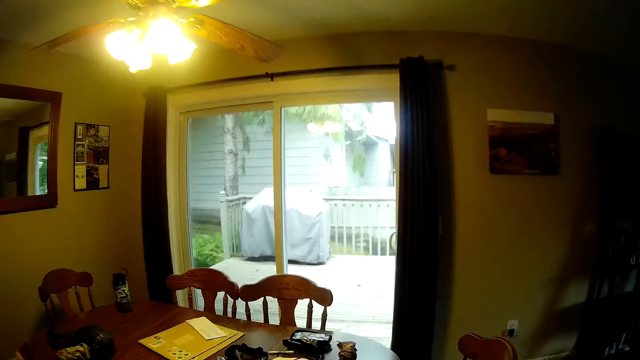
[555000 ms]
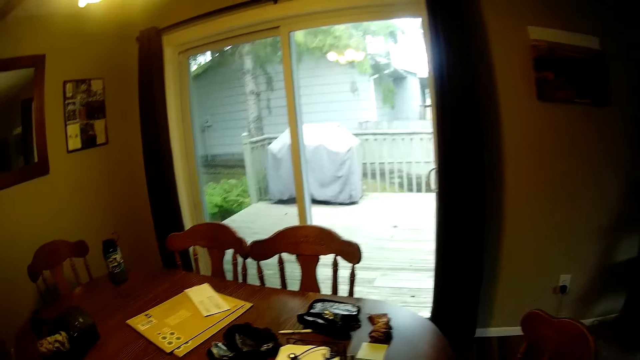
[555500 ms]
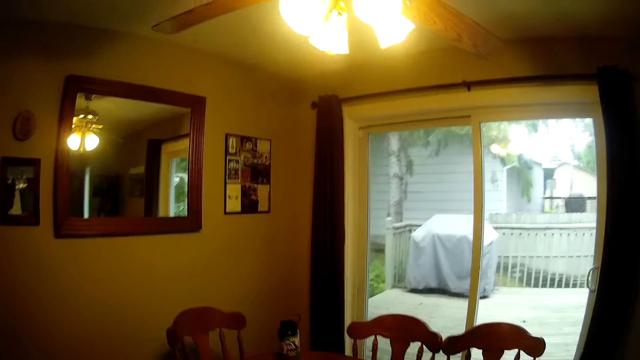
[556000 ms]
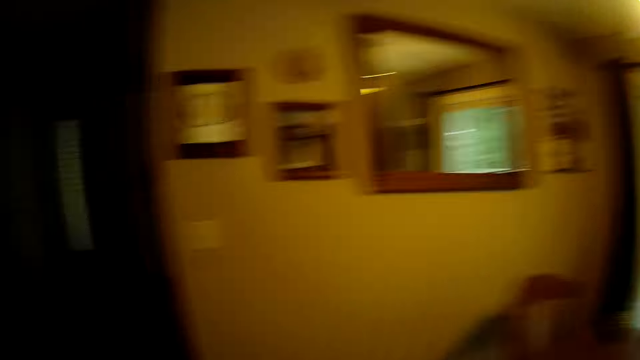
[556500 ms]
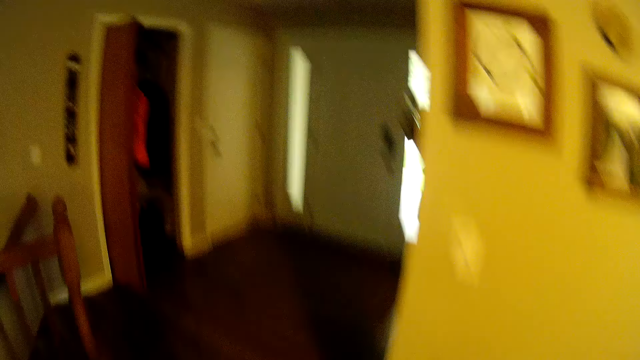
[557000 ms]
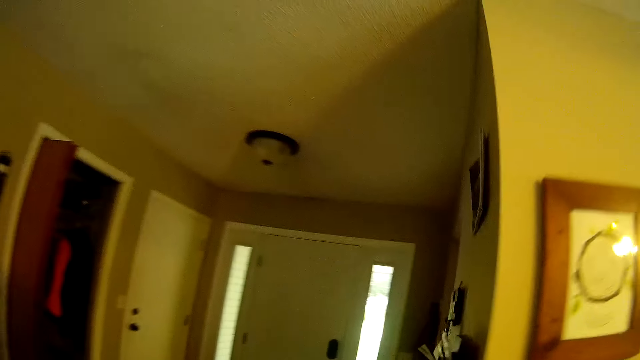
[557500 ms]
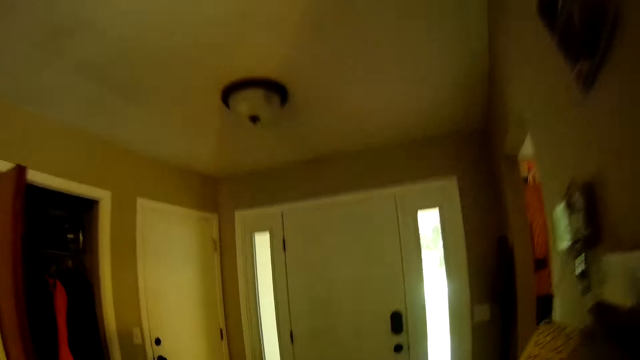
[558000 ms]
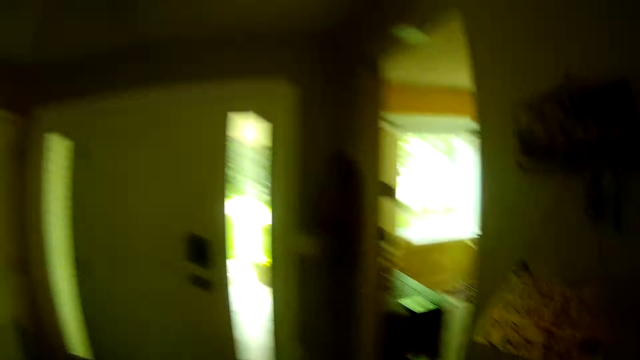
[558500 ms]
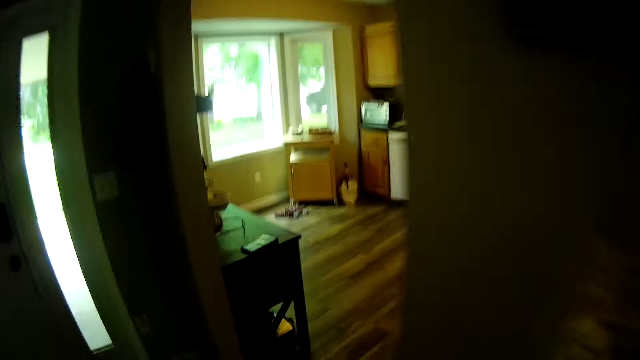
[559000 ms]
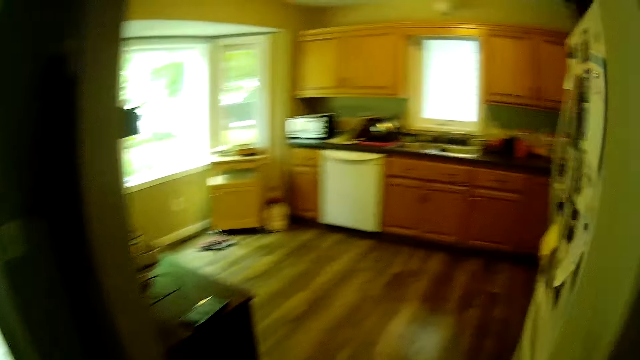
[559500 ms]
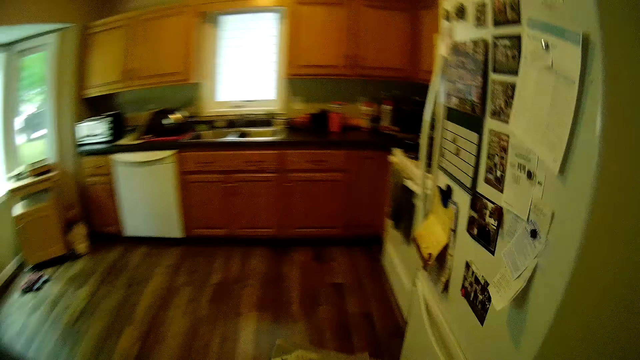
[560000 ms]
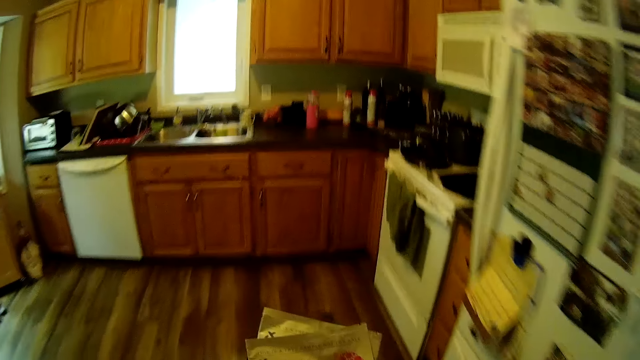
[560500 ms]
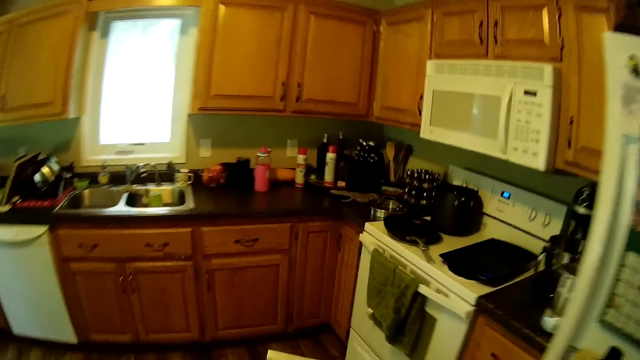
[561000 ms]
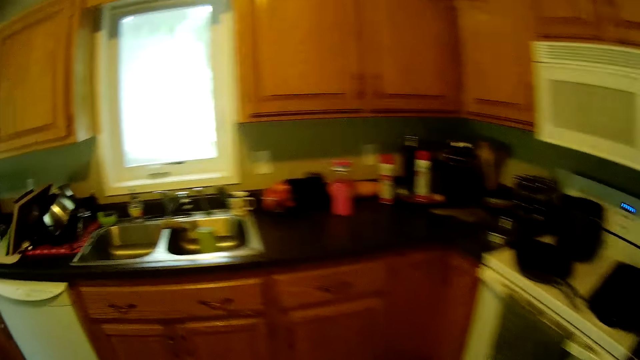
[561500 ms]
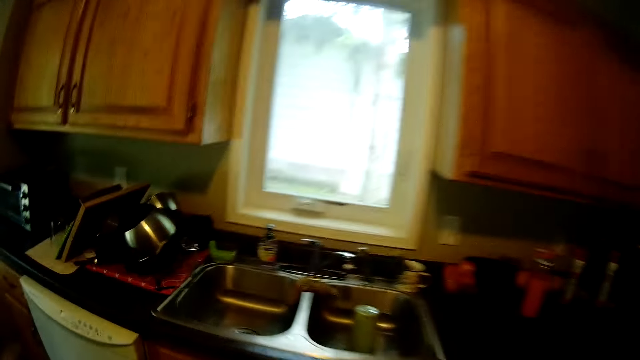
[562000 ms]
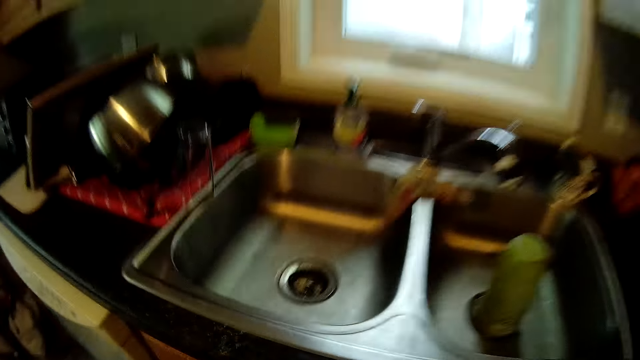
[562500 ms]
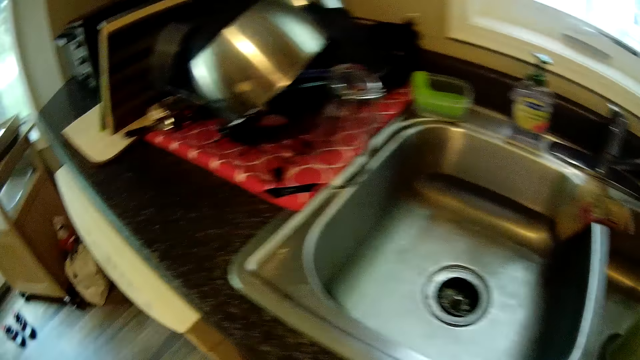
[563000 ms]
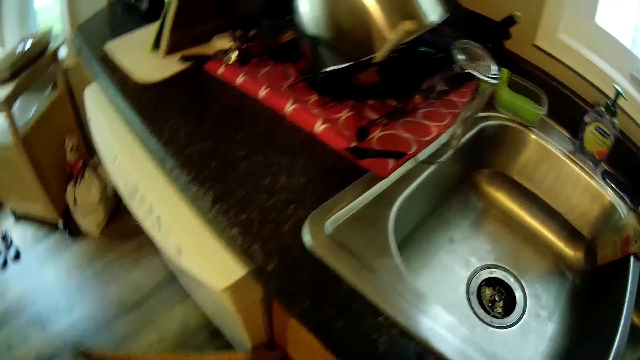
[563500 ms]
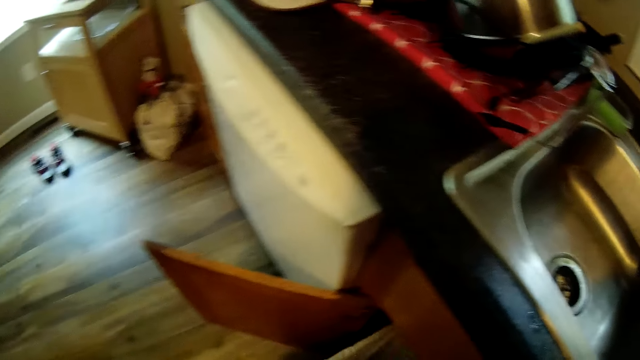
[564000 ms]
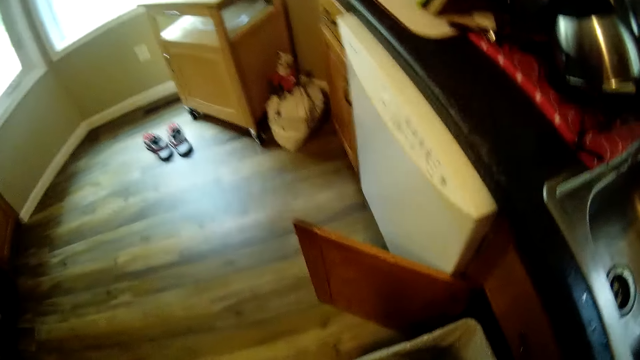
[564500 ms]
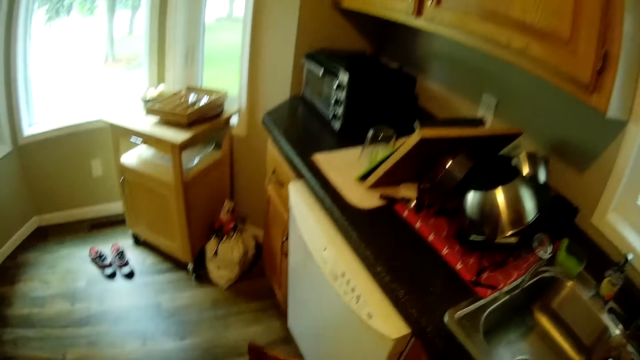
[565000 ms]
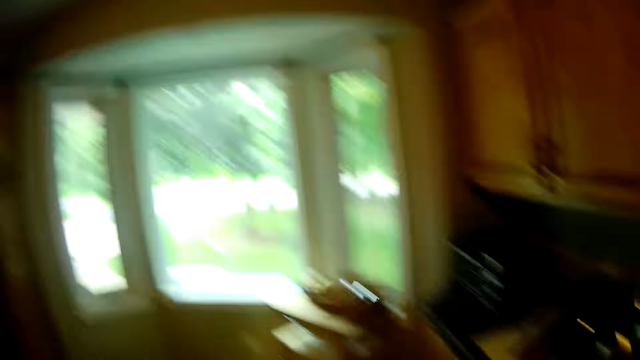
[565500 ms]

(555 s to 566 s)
The camera wearer opens the kitchen wardrobe with her right hand.

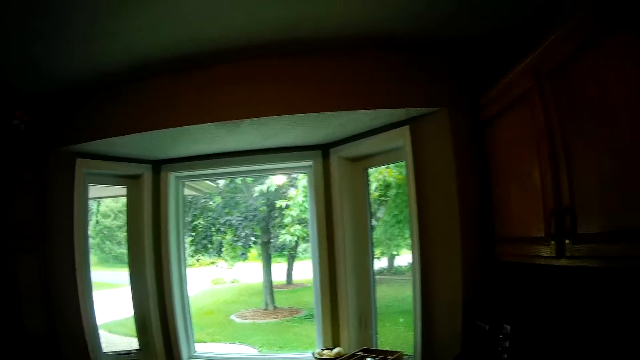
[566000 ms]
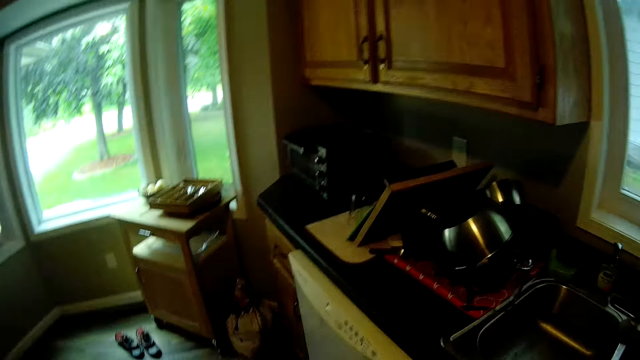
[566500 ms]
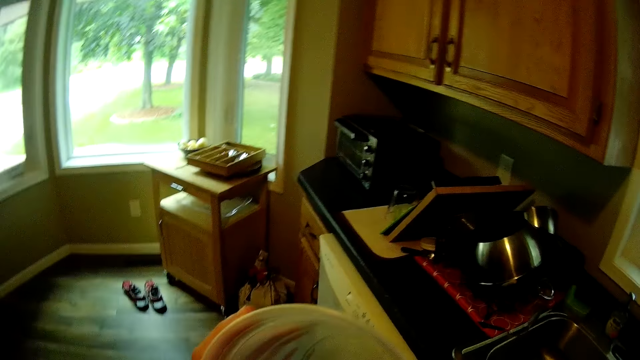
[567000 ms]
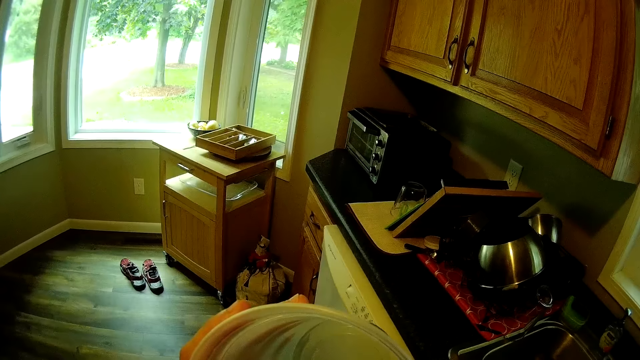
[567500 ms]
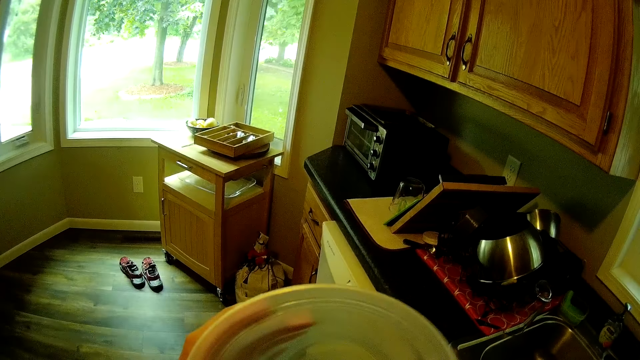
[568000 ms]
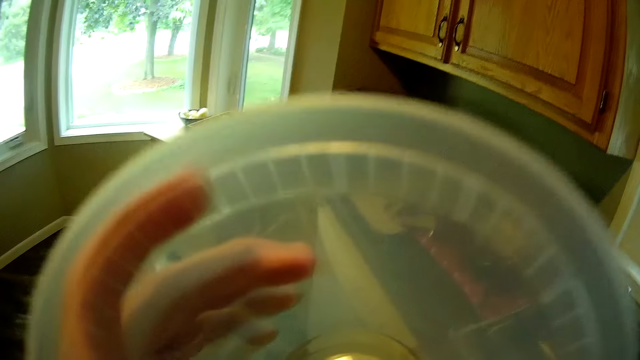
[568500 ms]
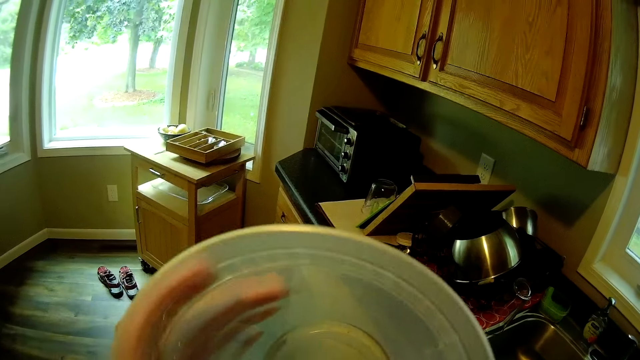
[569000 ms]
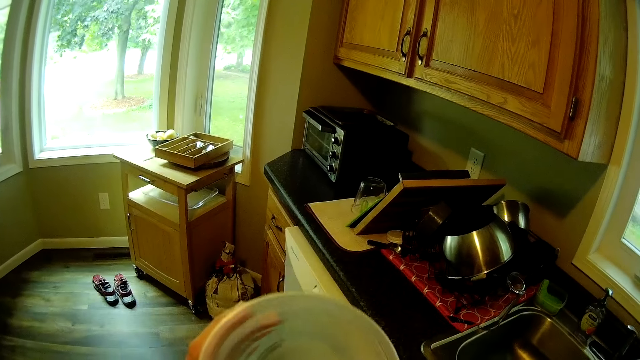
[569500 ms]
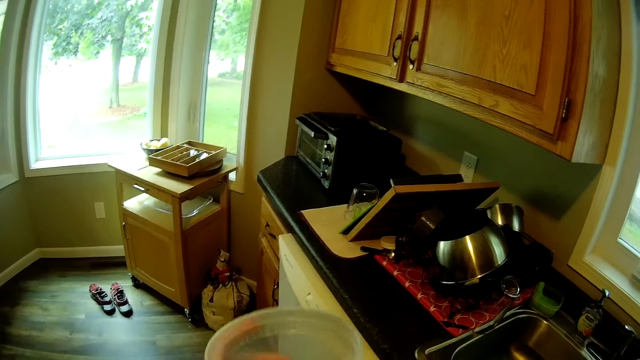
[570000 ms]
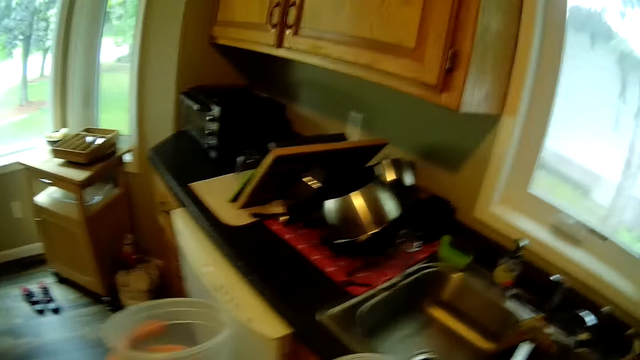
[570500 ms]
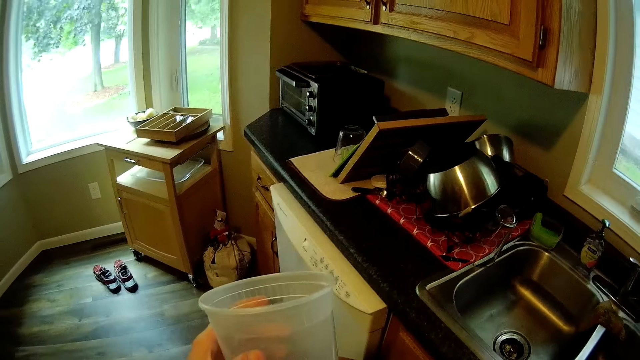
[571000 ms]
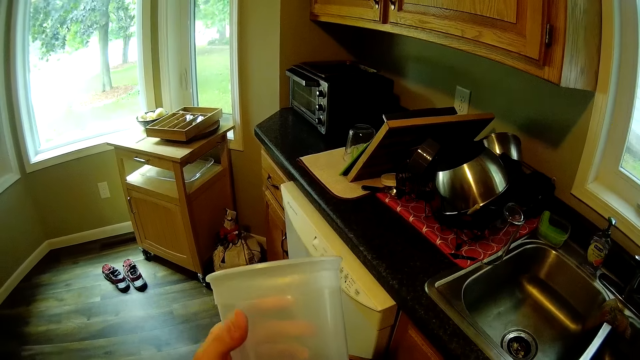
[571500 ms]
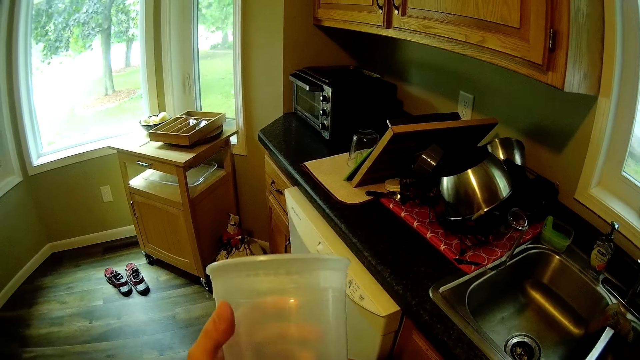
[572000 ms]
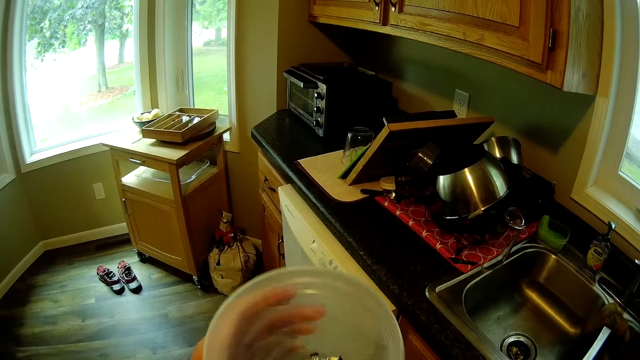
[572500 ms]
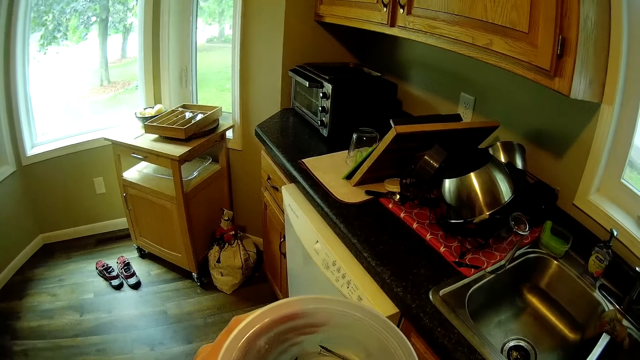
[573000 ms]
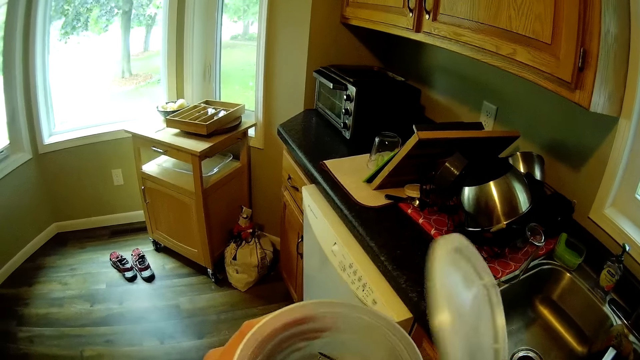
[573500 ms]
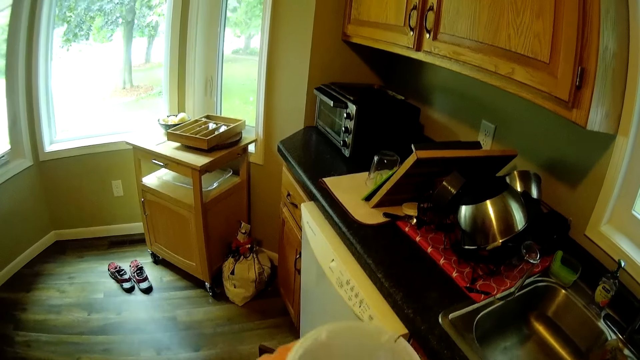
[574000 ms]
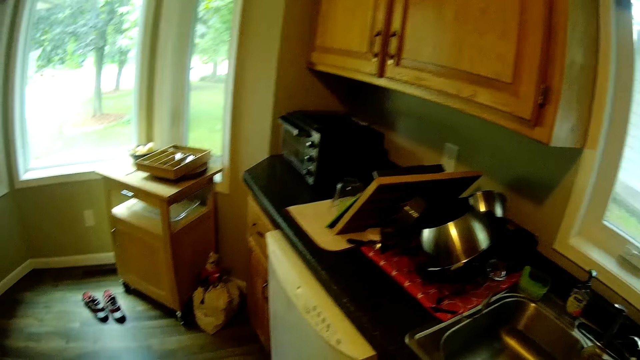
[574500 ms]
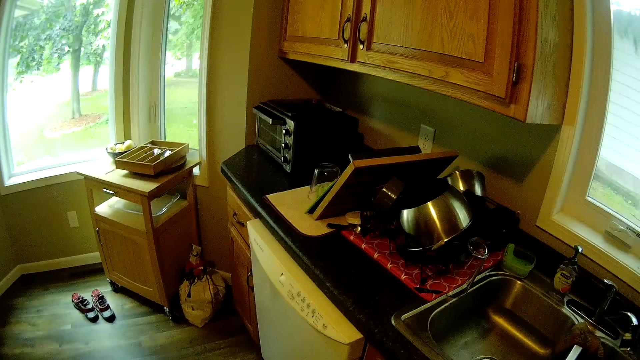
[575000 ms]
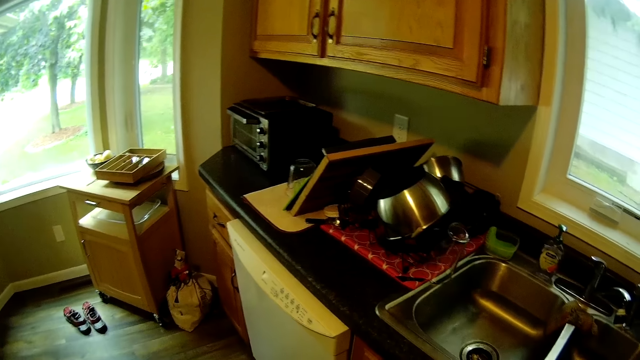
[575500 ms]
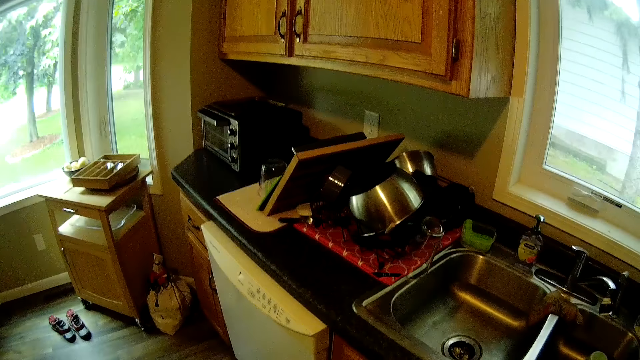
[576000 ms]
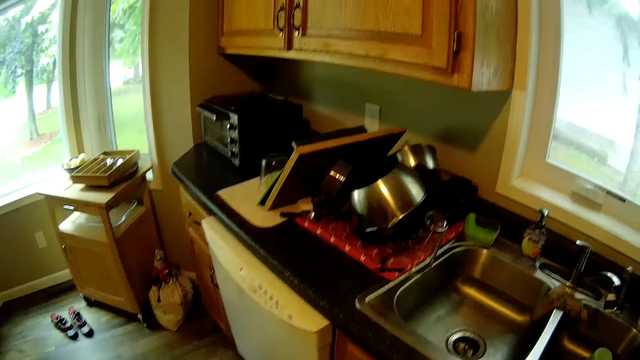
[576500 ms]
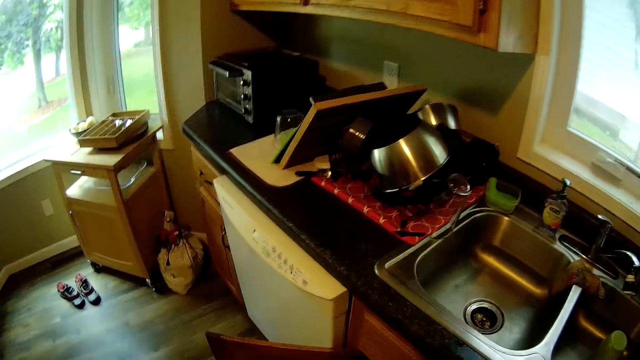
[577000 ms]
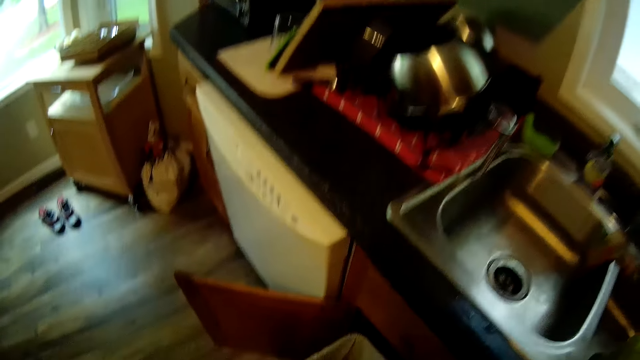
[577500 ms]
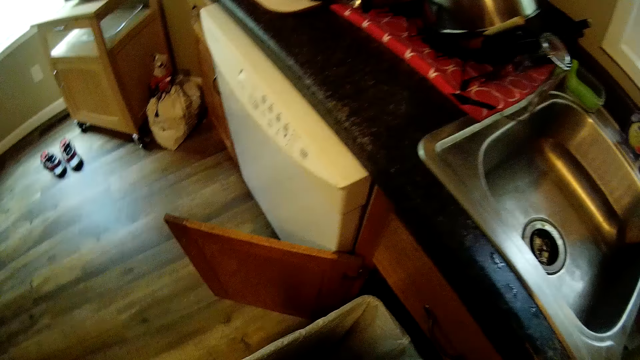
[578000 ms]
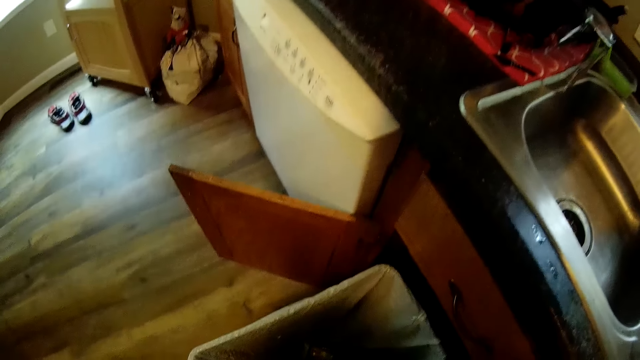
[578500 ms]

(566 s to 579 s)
The camera wearer holds a measuring cup with her left hand. She picks up the cup and turns the cup. She covers the measuring cup with her right hand. She does something.
